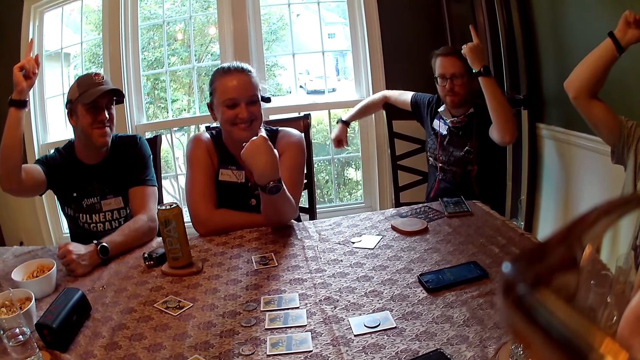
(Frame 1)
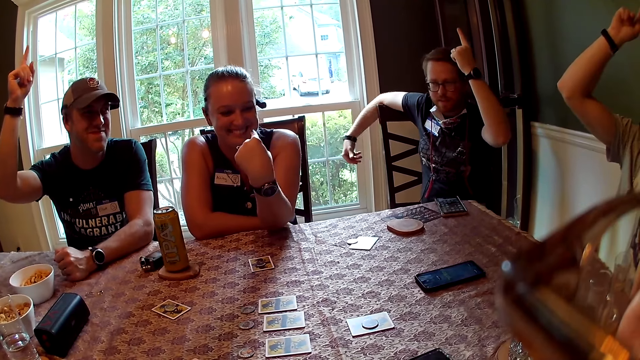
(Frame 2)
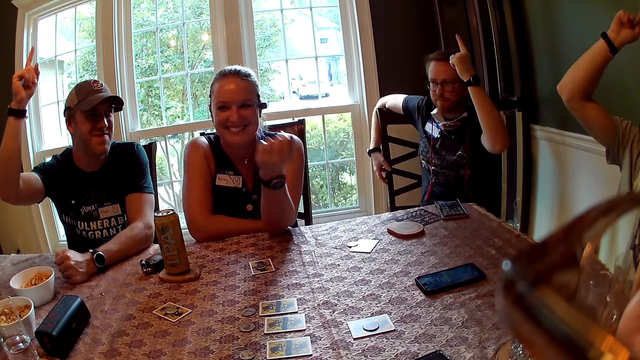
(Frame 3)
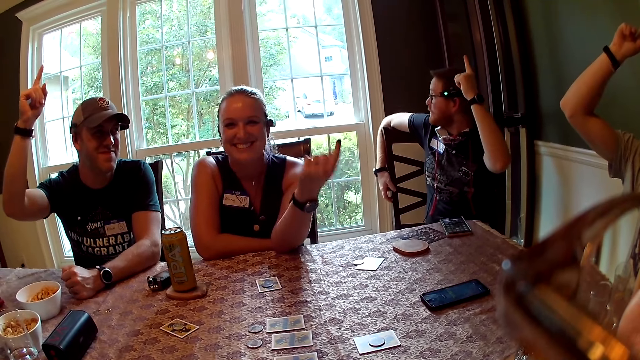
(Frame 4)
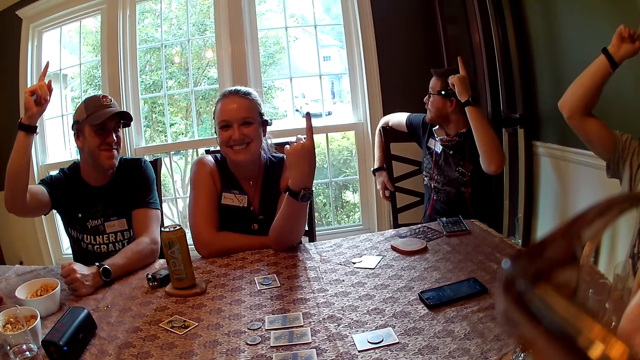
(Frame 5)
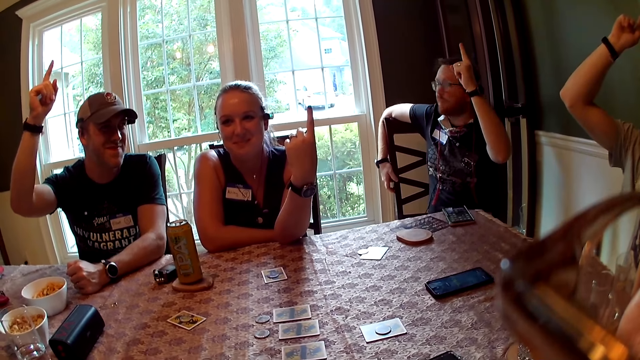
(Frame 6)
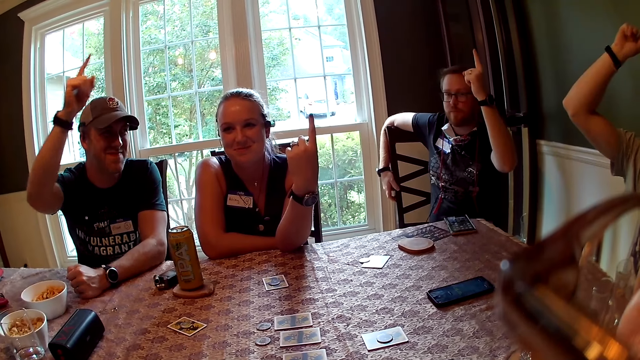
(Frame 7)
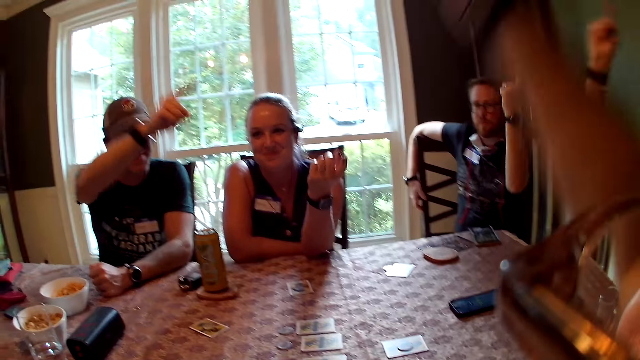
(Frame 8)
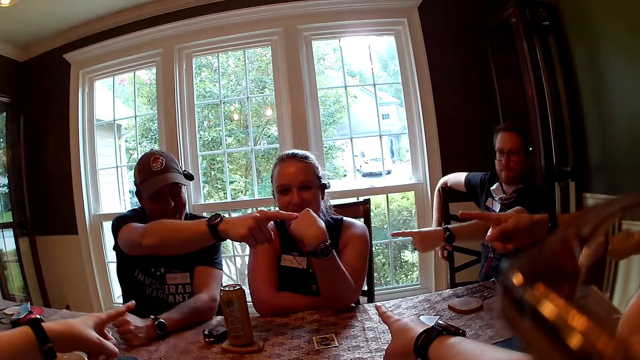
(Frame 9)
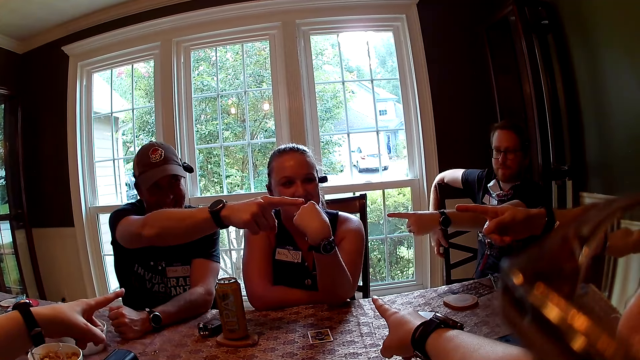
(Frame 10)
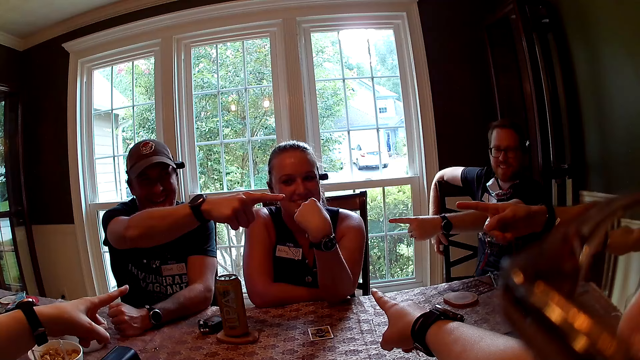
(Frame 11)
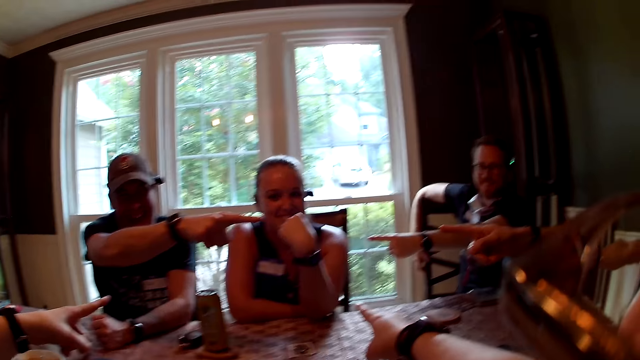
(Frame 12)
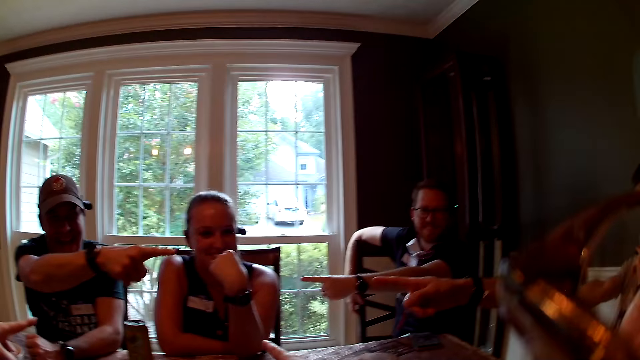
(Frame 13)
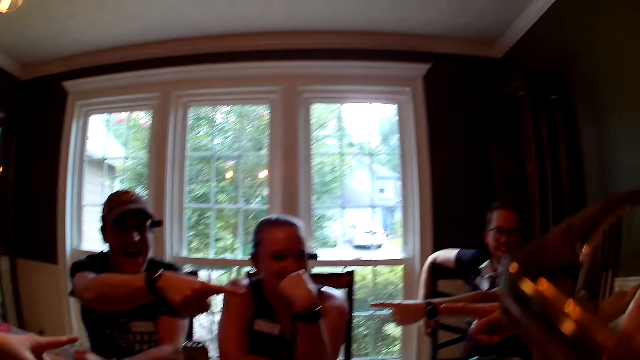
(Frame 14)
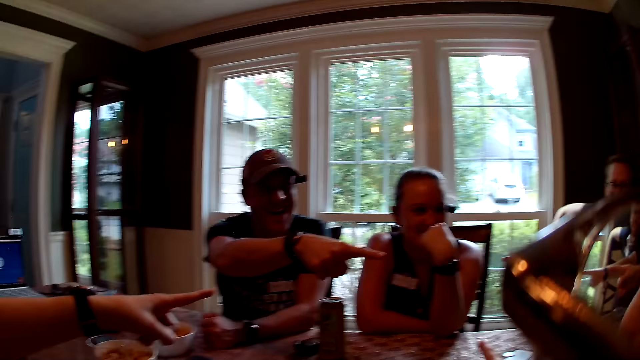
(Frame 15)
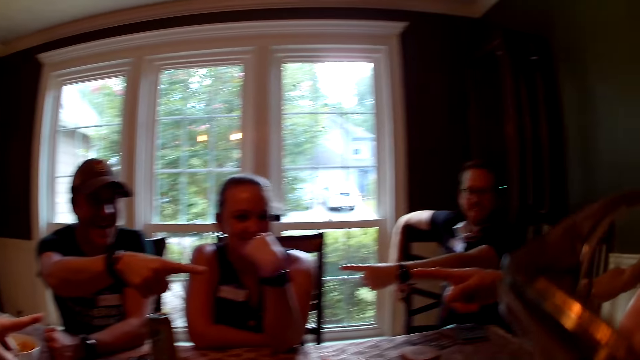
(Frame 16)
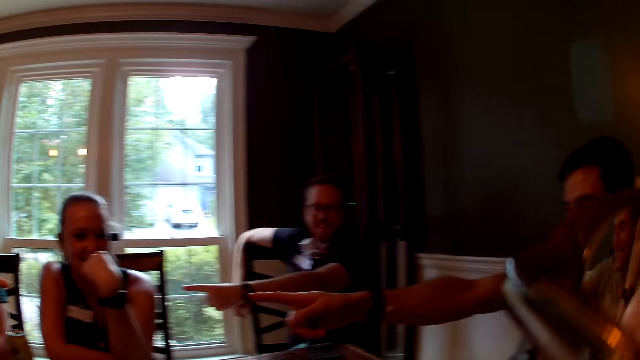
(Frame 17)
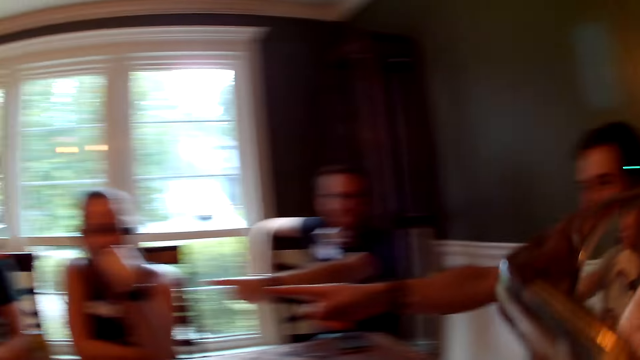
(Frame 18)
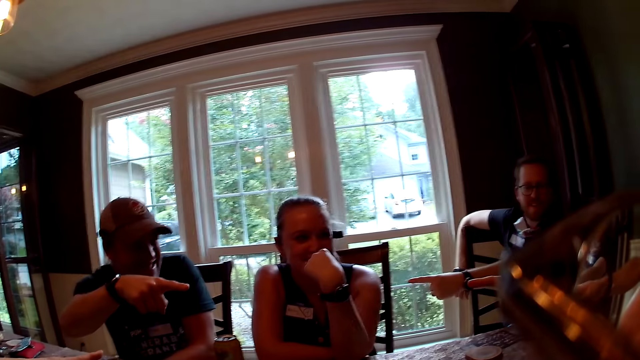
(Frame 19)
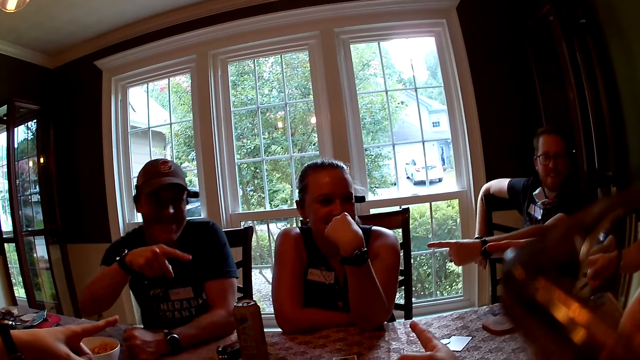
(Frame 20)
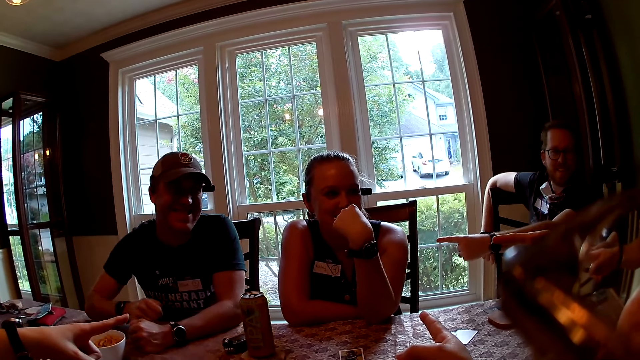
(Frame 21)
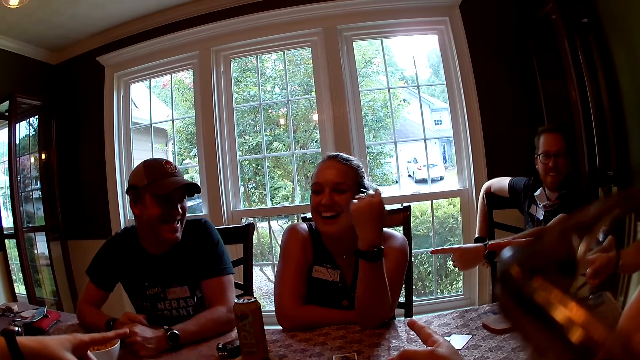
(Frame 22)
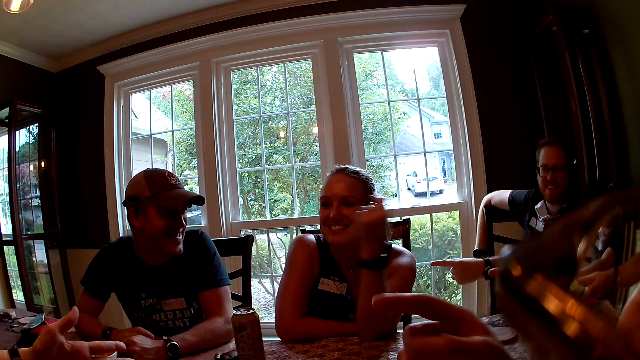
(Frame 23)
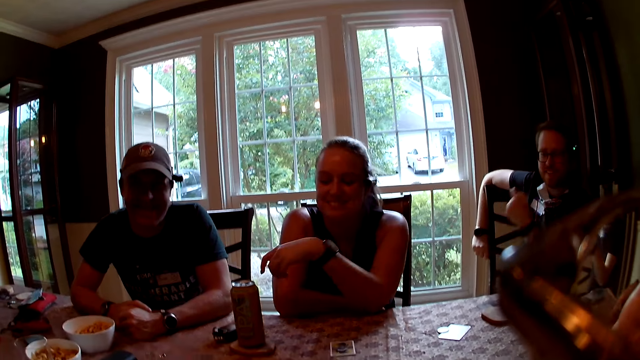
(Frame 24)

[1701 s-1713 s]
A man raises his right hand. Another man raises his left hand. A third man raises his right hand. A woman points to herself with her right hand. The woman raises her right hand. The camera wearer points at the woman with her right hand. Another woman points to the first woman with her left hand. The first man points to the third man with his right hand. The first woman points to herself with her right hand. The second man points to the first woman with his right hand. The third man points at the first woman with his right hand. The camera wearer converses with three men, a woman and a person. One of the men converses with the other men, the woman and the person. The first man places his hand on the table.

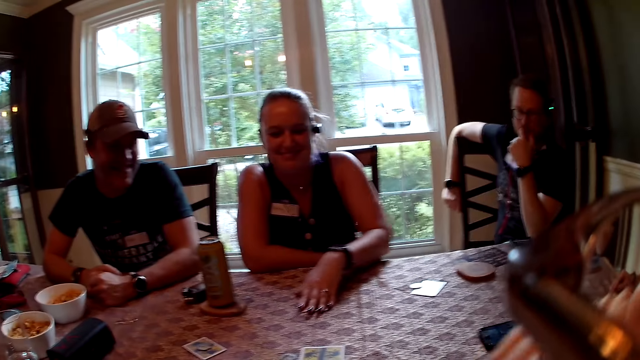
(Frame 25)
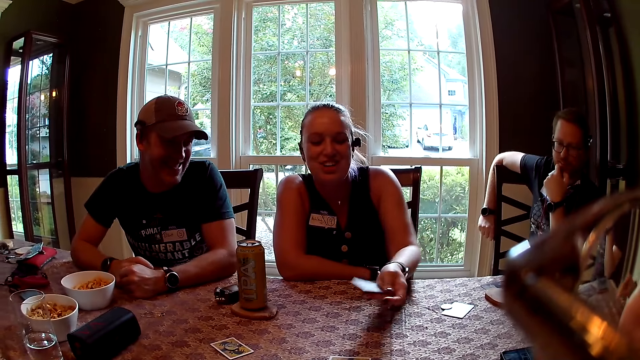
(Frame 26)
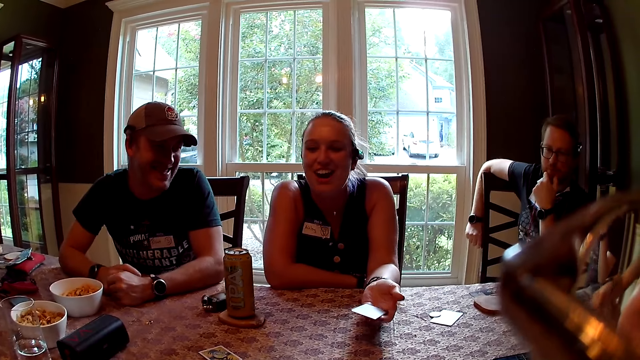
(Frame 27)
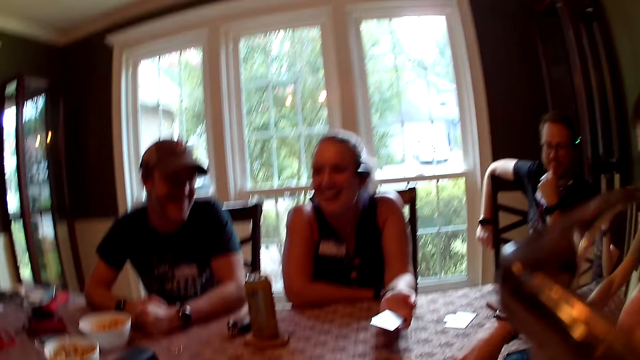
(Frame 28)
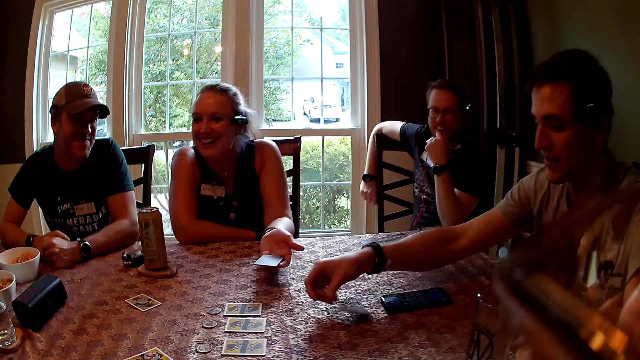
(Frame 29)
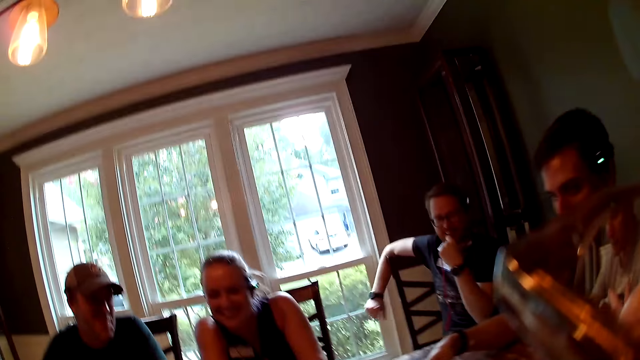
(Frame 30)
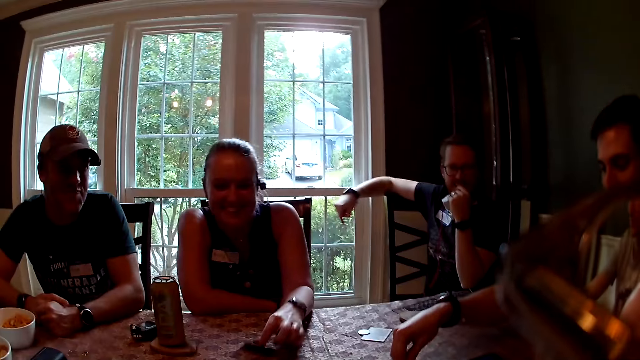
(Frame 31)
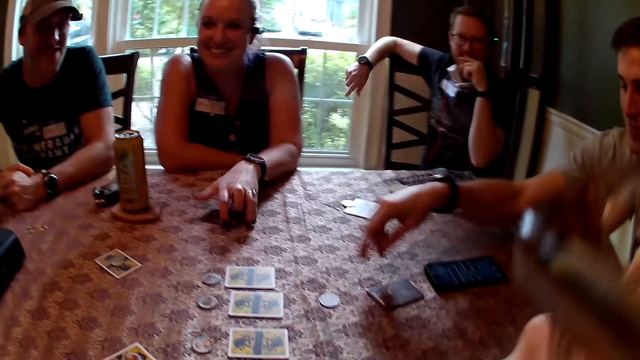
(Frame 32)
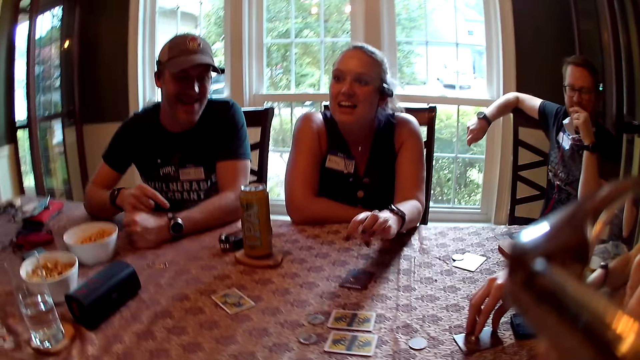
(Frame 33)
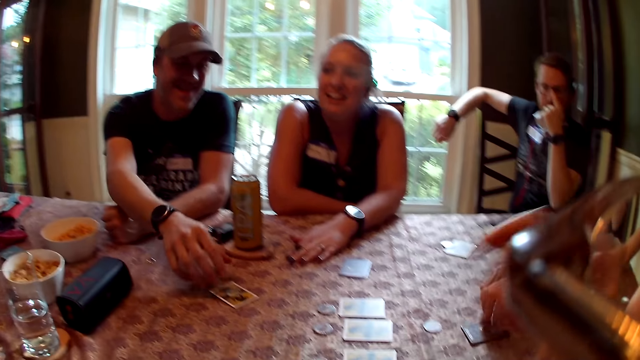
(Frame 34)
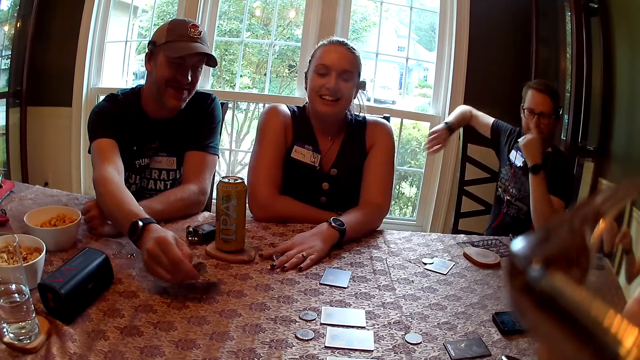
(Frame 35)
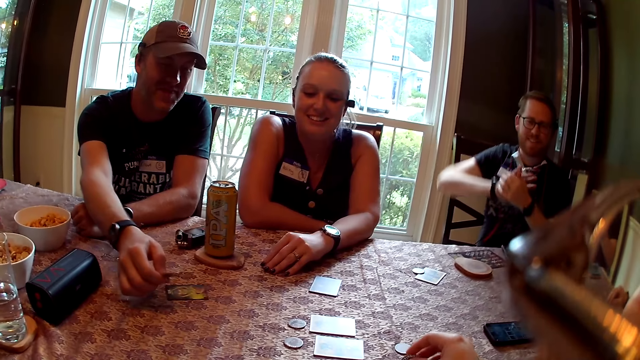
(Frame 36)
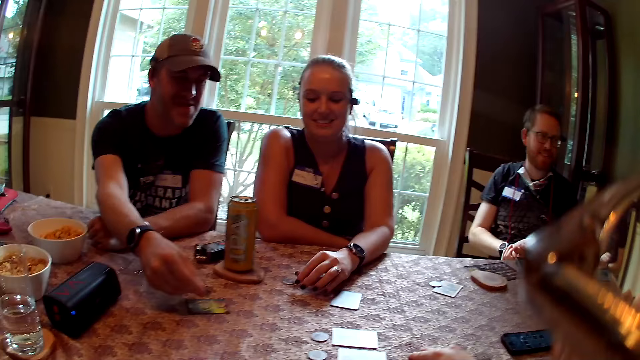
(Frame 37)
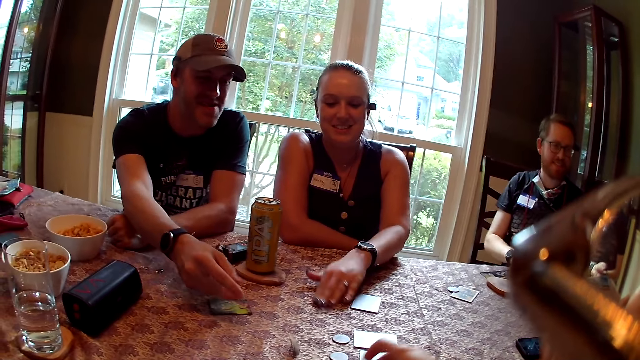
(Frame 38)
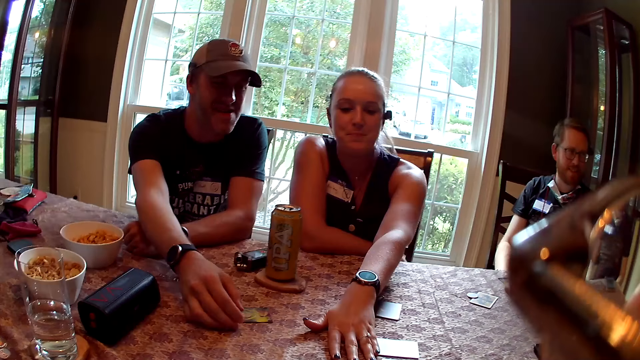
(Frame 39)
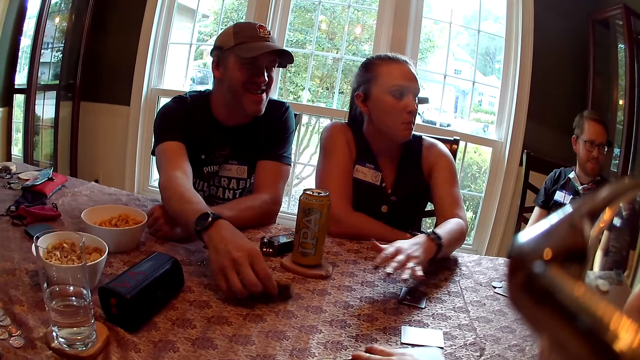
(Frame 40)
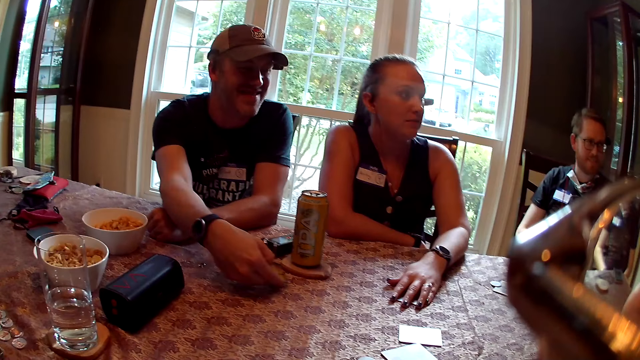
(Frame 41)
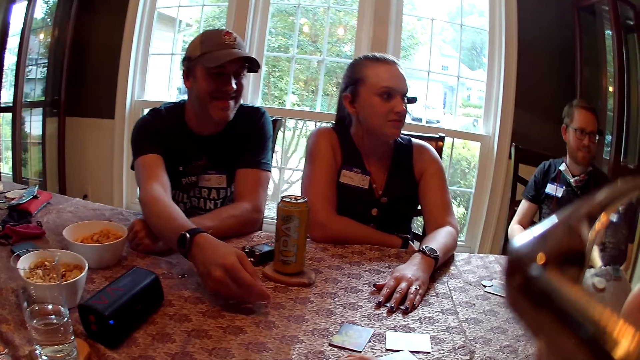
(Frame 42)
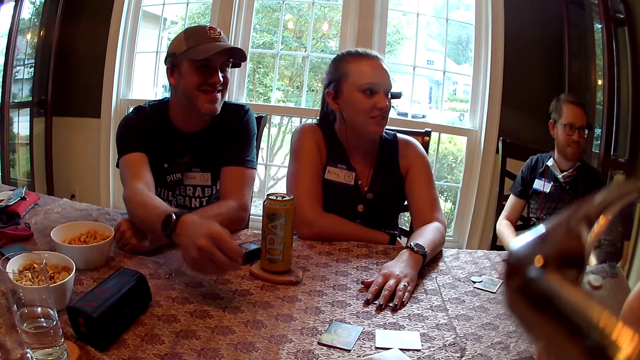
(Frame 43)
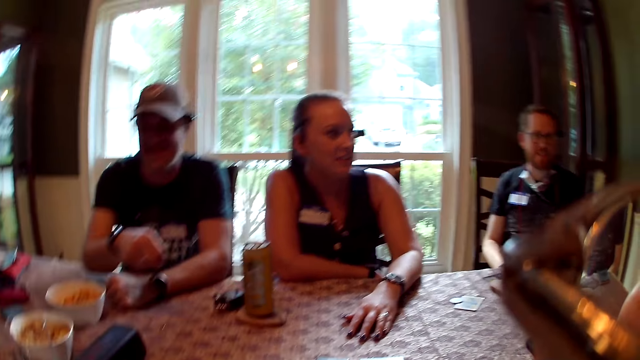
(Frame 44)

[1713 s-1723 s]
A woman flips the card on the table with her left hand. The woman converses with three men and a person. The camera wearer converses with the group. A man picks up a card from the table with his right hand, drops the card on the table with his right hand, and drops a token on the table with his right hand. The person converses with the men and the woman. The woman drops a card on the table with her left hand. Another man picks up a token from the table with his right hand, flips the card on the table with his right hand, and throws the token with his right hand. The camera wearer picks up a card from the table with her right hand. One of the men converses with the other men, the woman and the person. The woman slides the token with her left hand. The second man drops the card on the table with his right hand.
